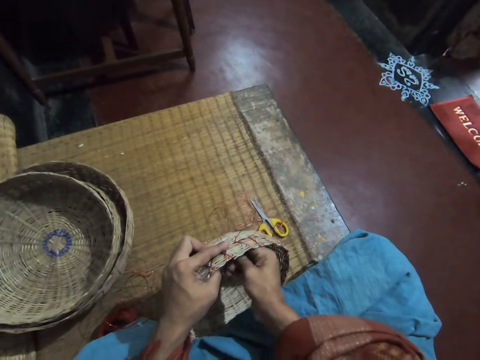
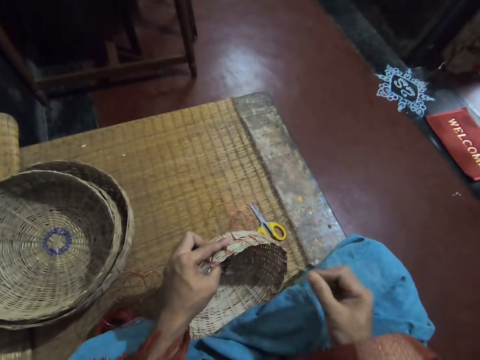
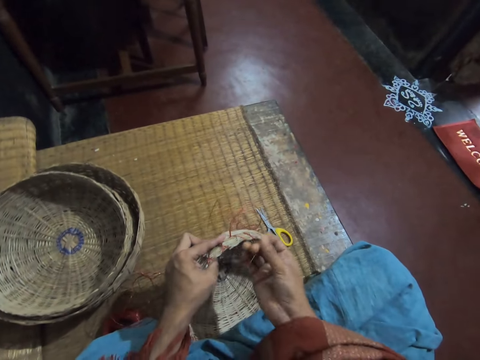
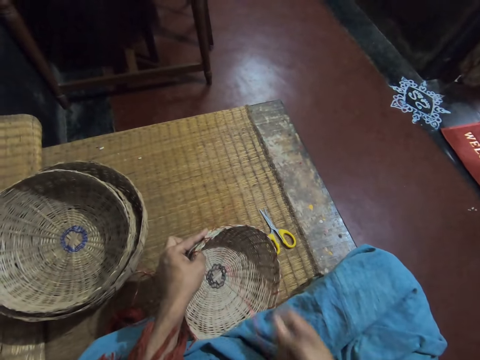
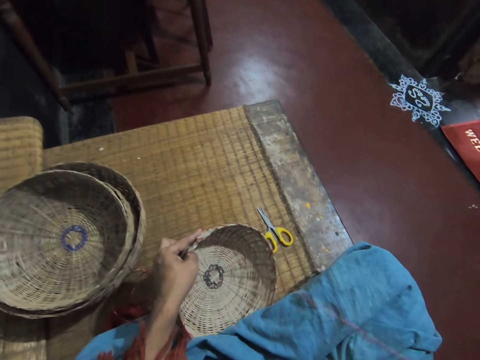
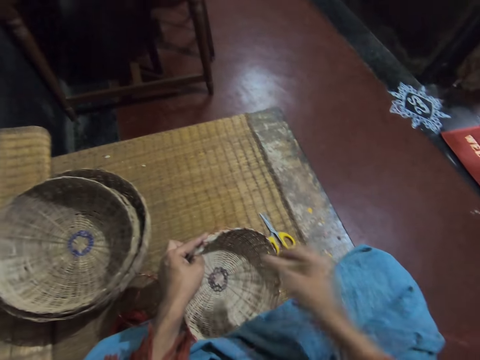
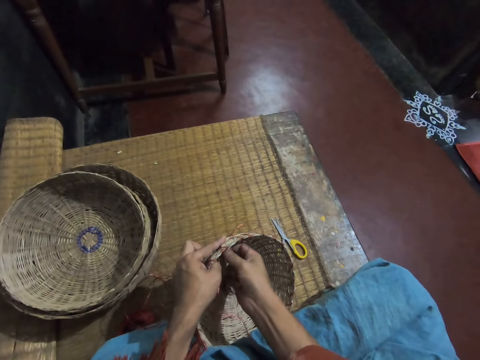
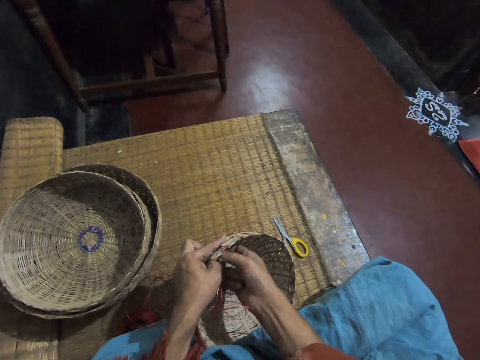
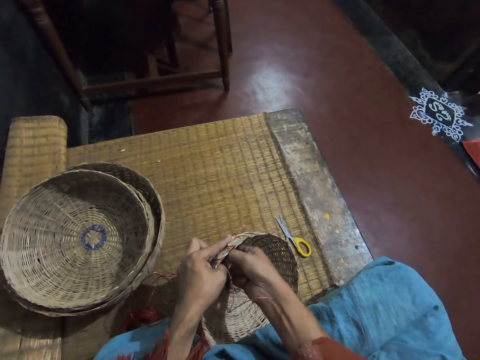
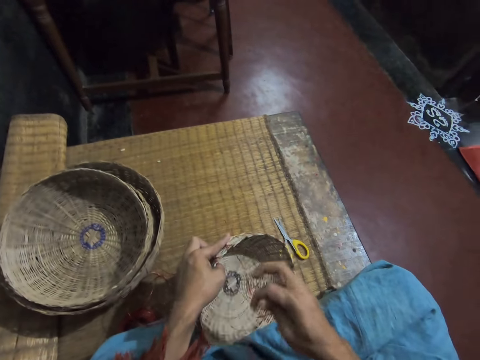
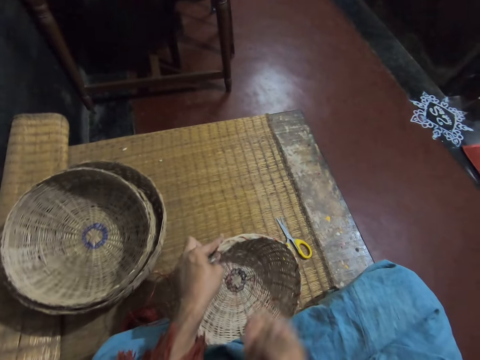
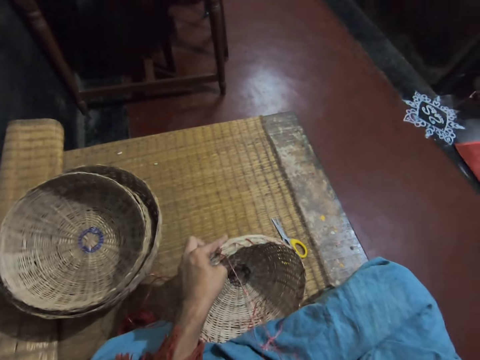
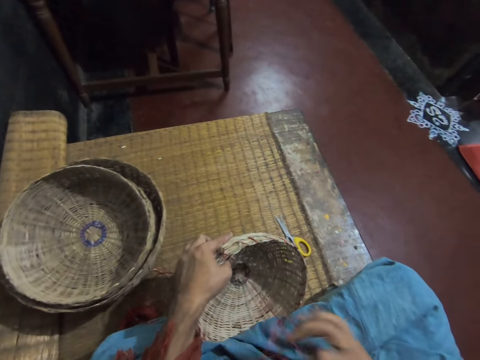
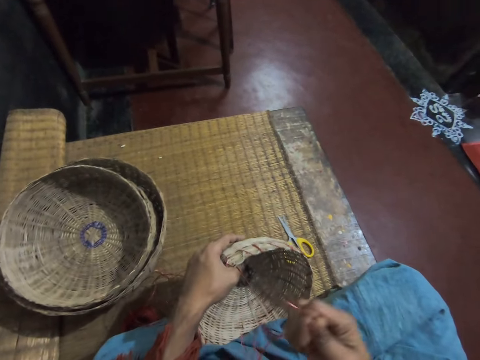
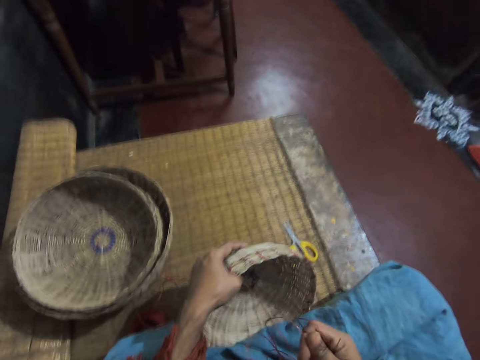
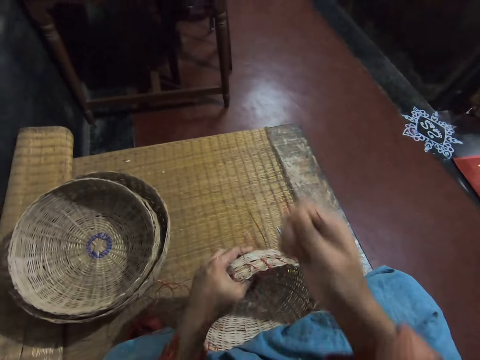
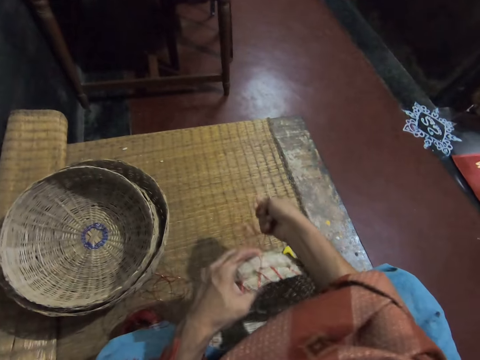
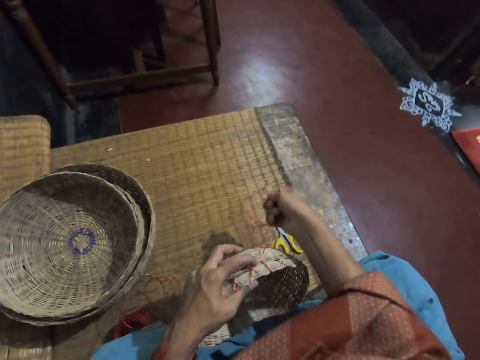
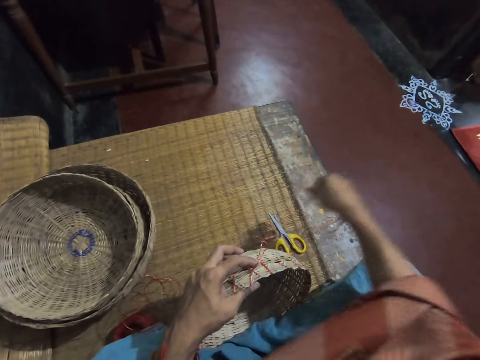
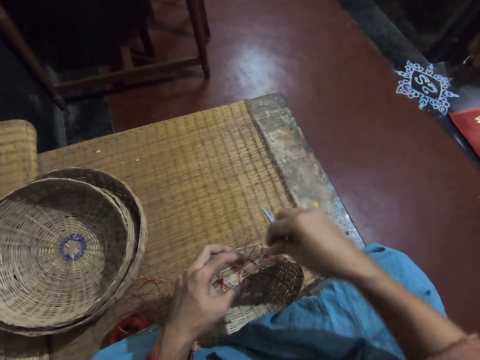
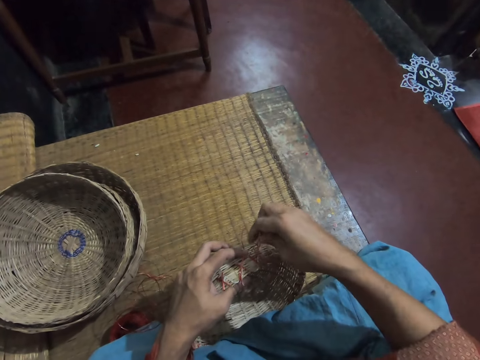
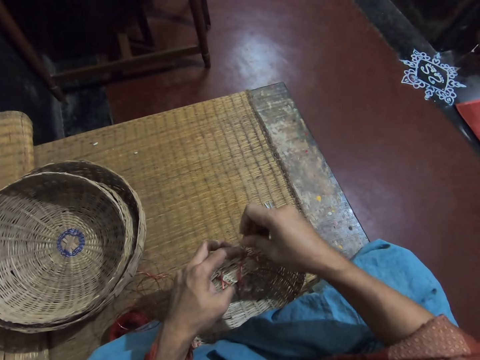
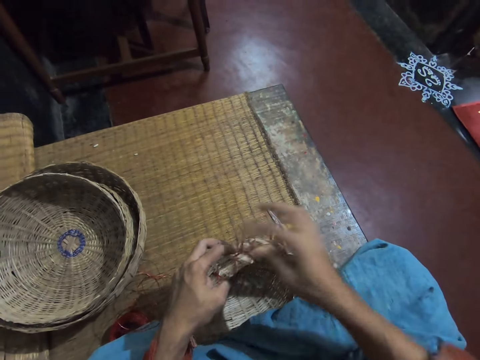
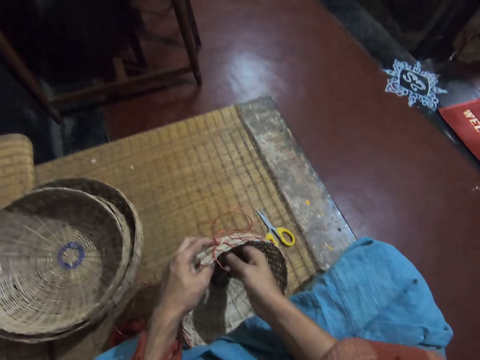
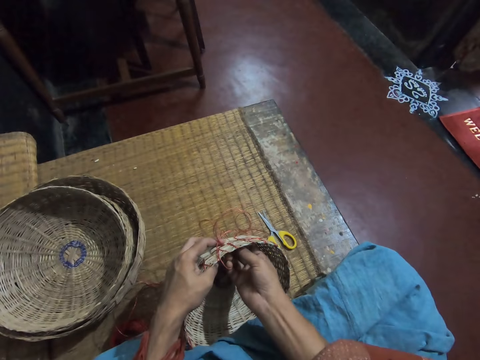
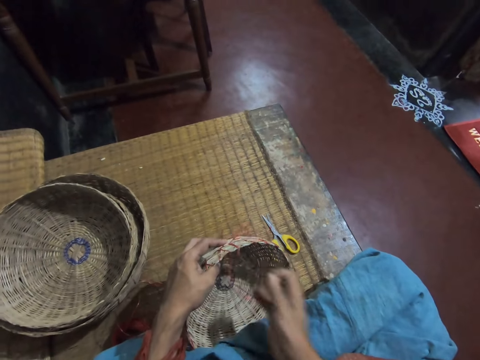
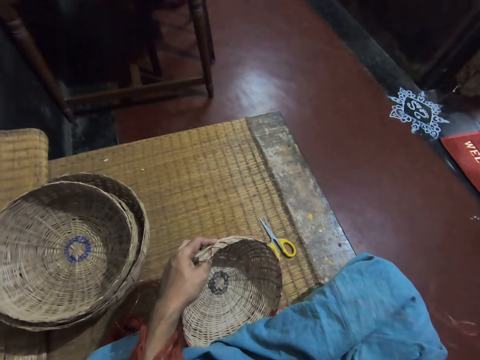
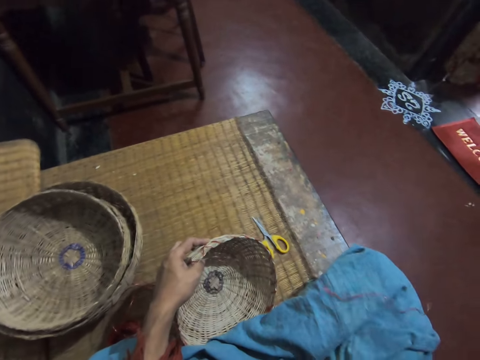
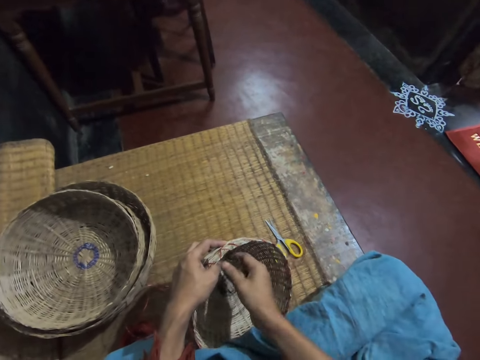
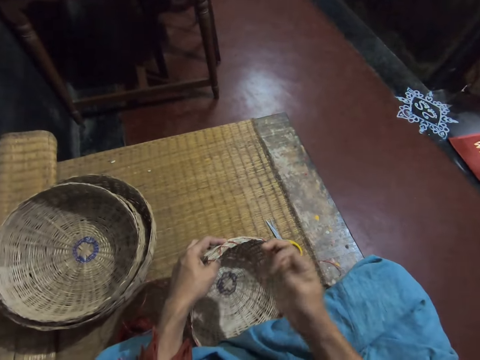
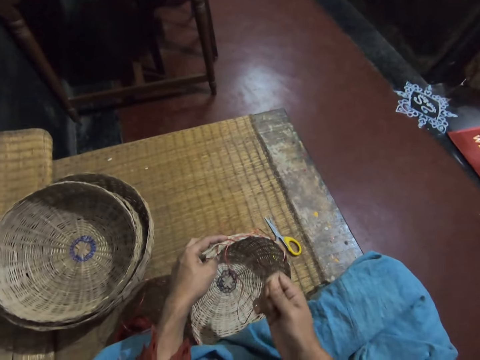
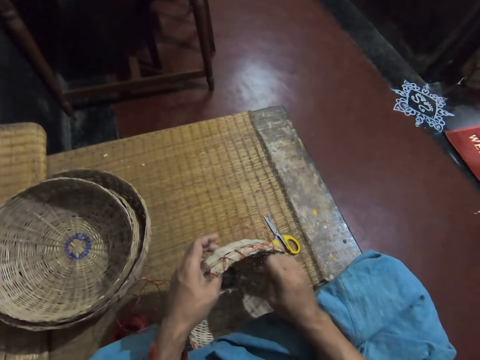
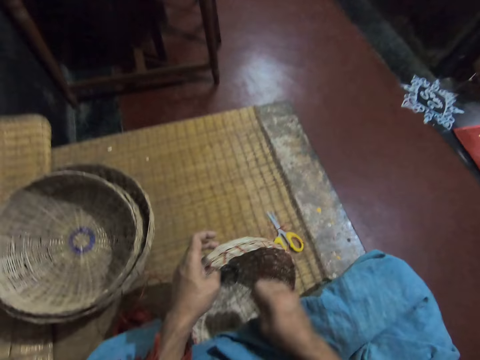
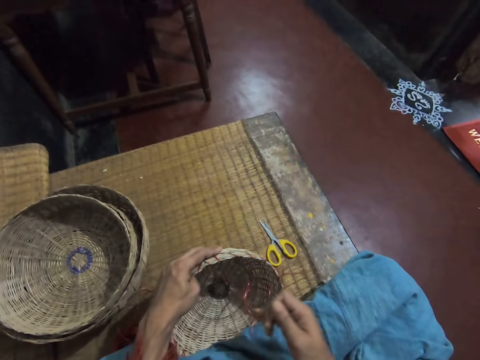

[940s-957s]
The camera wearer sews the basket with the needle and thread in her right hand. She pulls a weaving thread. She weaves the basket. She pulls the weaving thread.

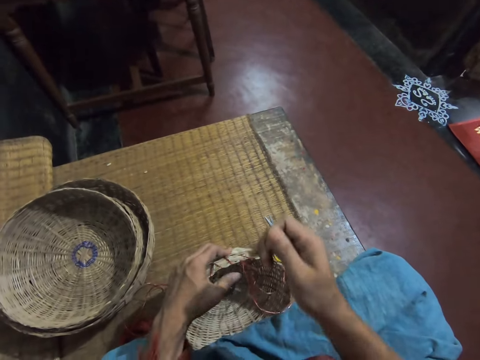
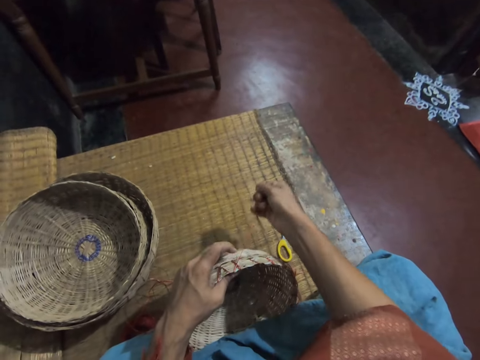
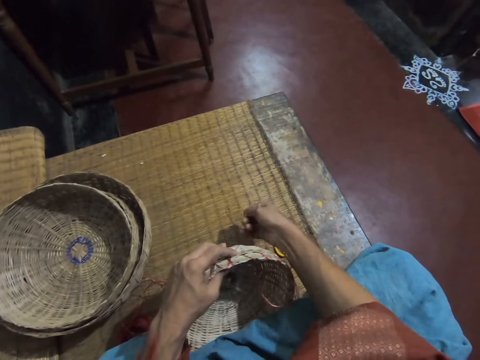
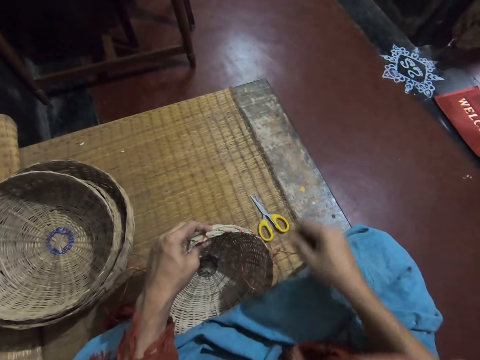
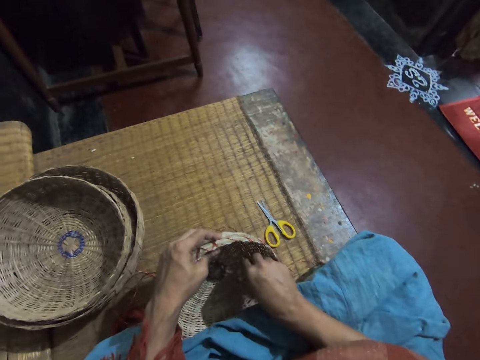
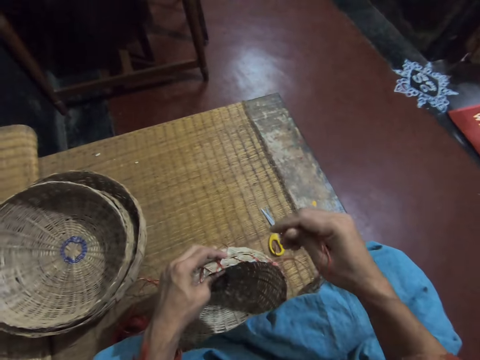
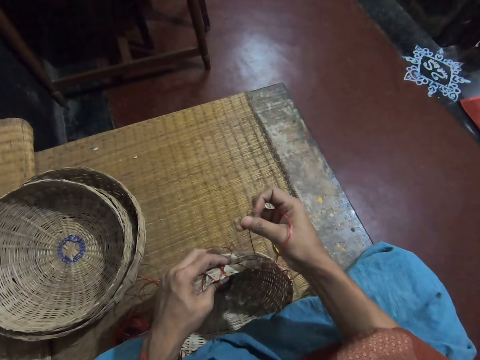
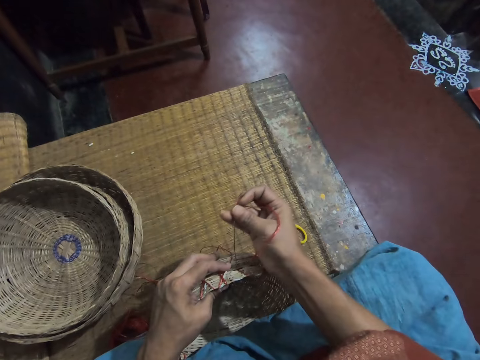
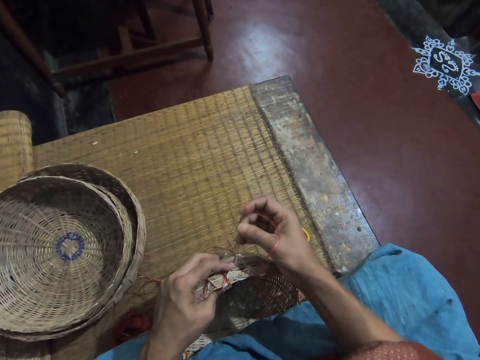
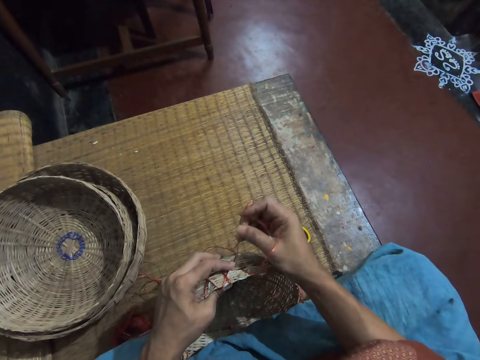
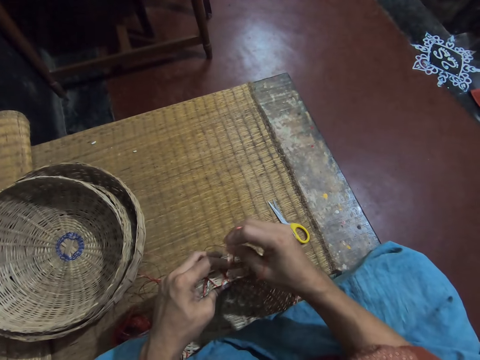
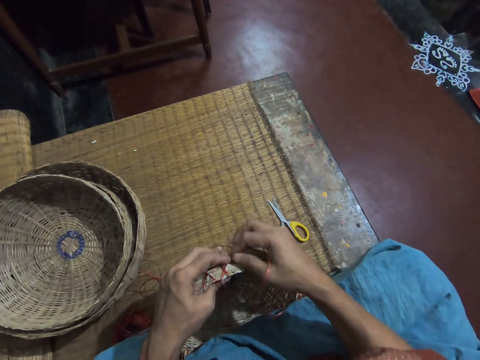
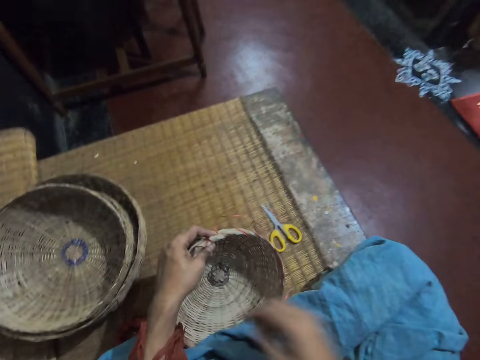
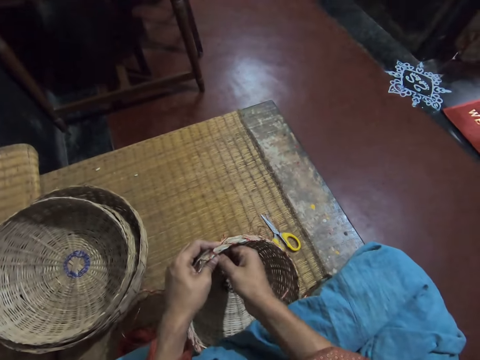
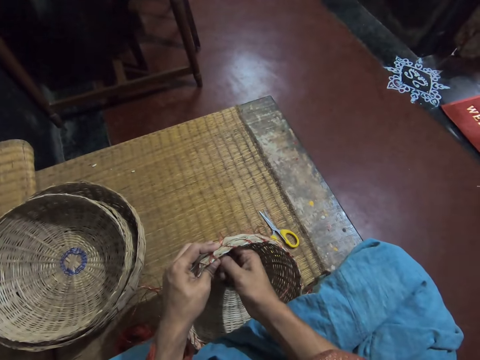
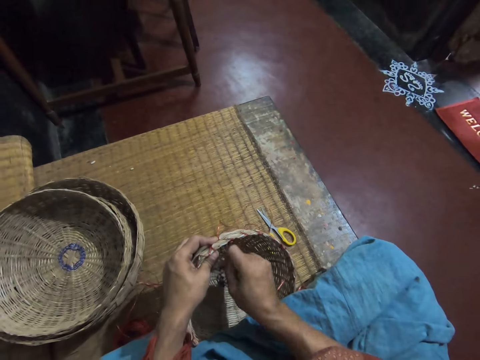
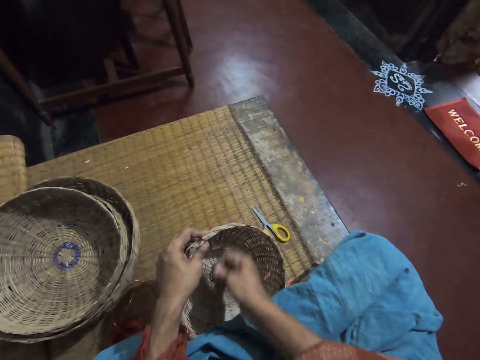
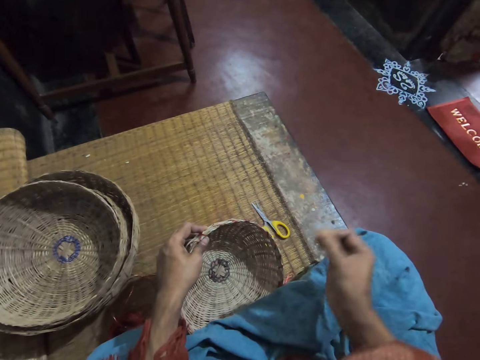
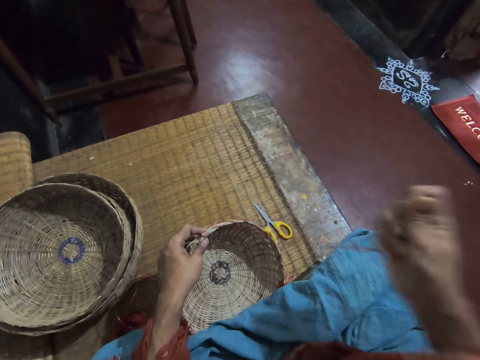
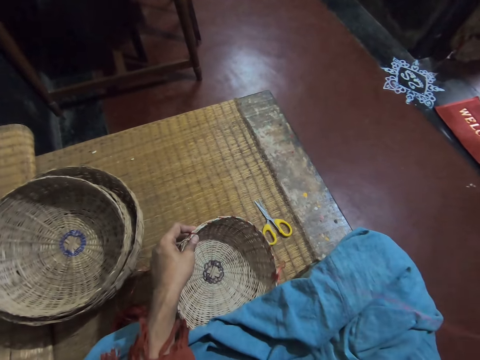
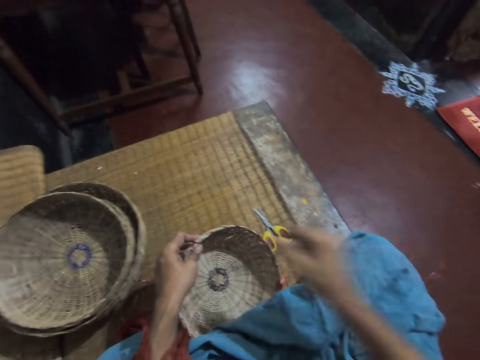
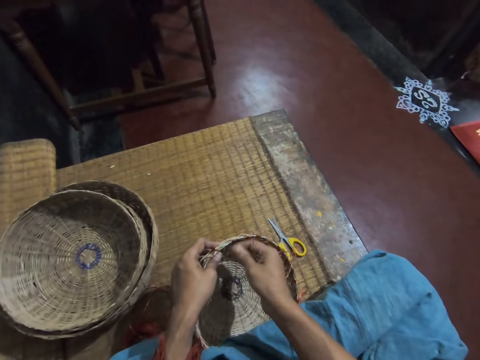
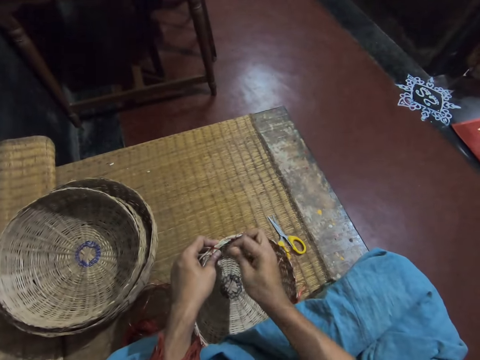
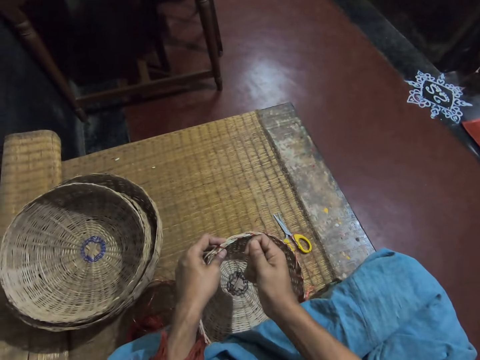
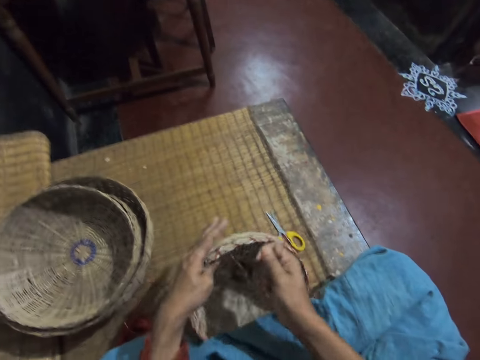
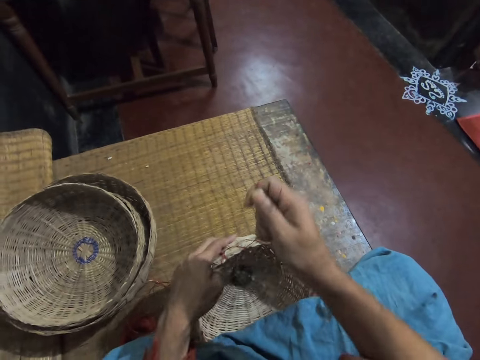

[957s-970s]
The camera wearer picks the weaving needle. They weave a basket. They pull a weaving thread.
